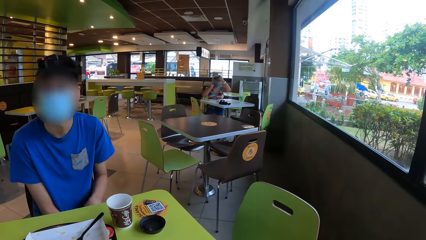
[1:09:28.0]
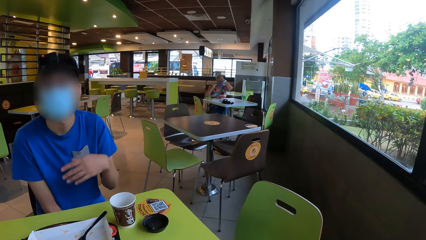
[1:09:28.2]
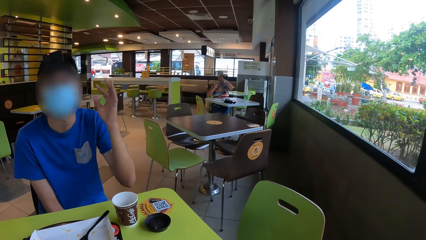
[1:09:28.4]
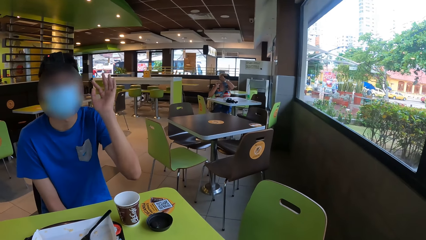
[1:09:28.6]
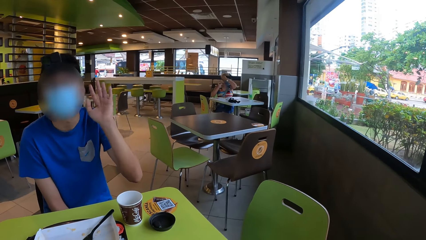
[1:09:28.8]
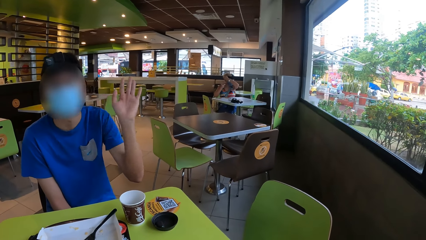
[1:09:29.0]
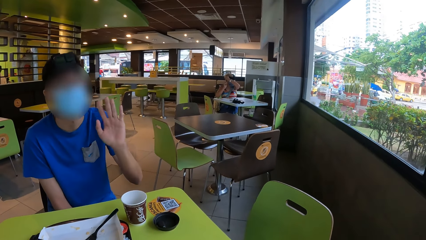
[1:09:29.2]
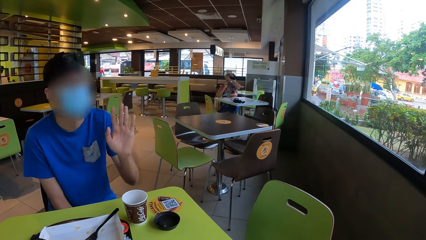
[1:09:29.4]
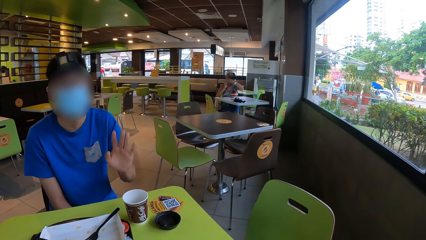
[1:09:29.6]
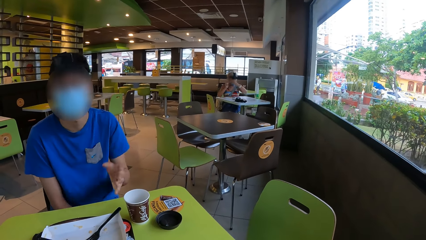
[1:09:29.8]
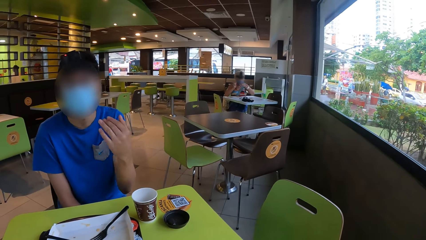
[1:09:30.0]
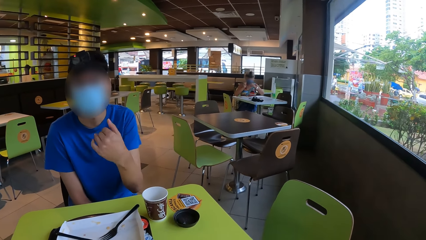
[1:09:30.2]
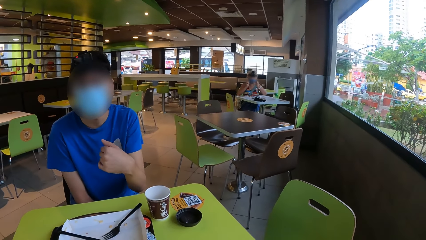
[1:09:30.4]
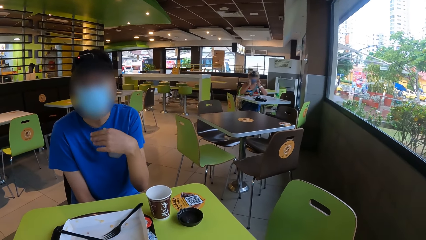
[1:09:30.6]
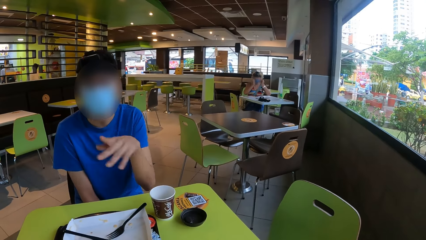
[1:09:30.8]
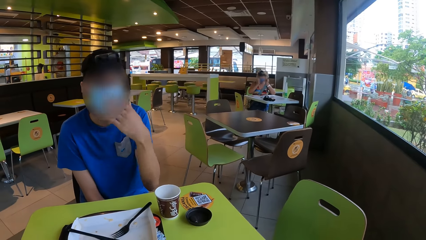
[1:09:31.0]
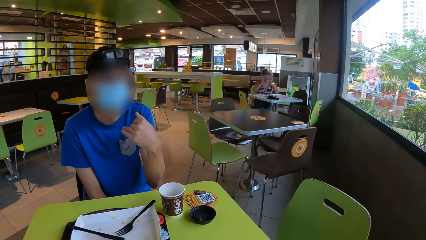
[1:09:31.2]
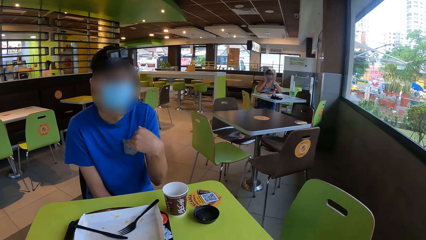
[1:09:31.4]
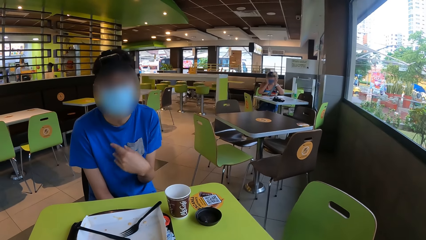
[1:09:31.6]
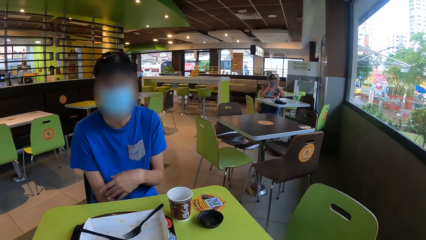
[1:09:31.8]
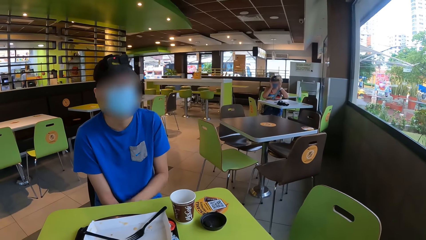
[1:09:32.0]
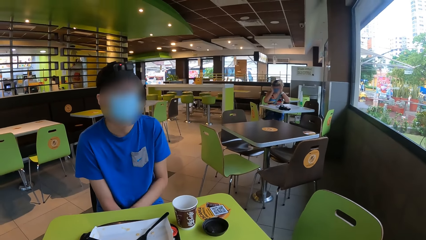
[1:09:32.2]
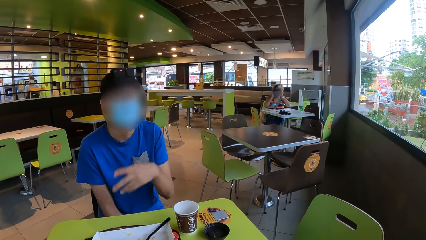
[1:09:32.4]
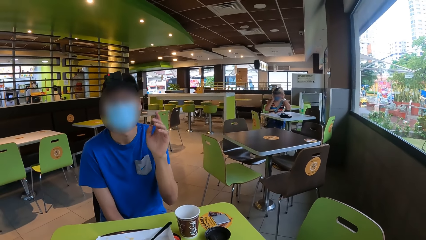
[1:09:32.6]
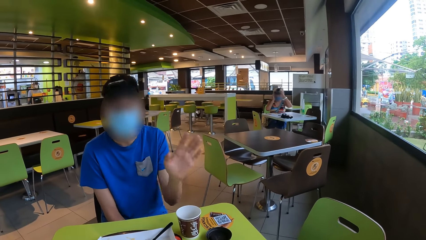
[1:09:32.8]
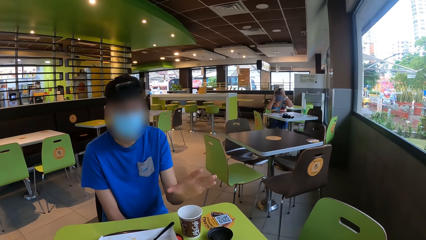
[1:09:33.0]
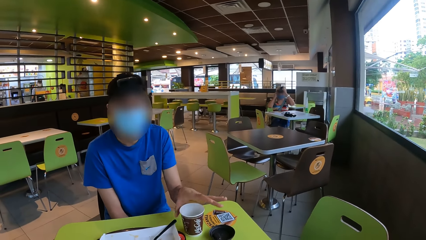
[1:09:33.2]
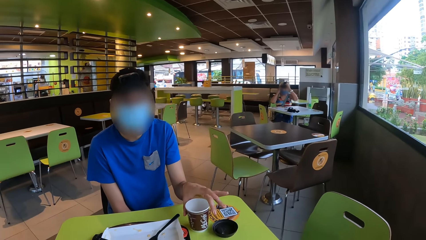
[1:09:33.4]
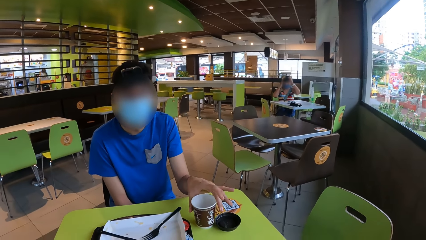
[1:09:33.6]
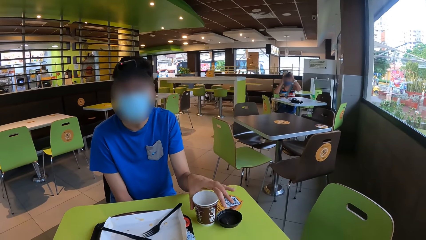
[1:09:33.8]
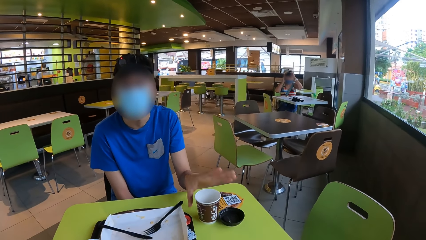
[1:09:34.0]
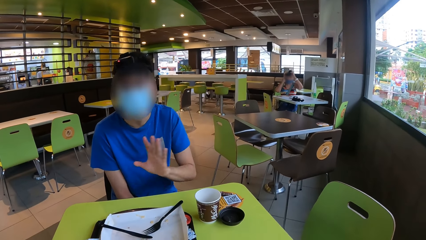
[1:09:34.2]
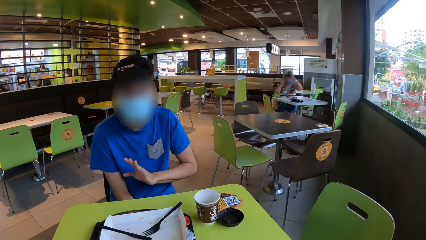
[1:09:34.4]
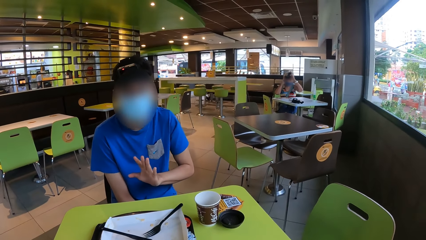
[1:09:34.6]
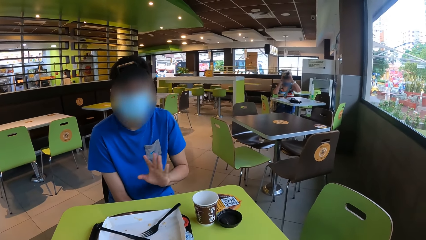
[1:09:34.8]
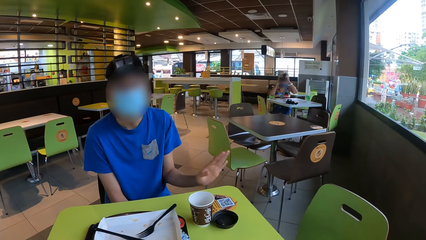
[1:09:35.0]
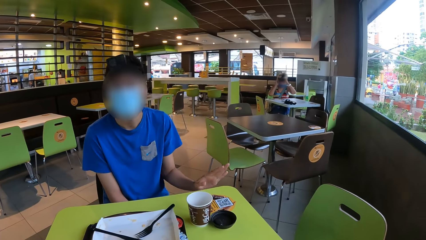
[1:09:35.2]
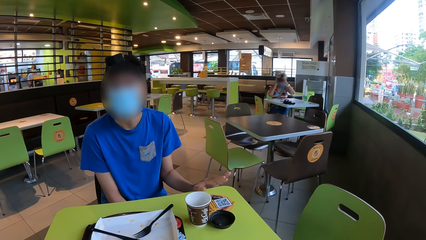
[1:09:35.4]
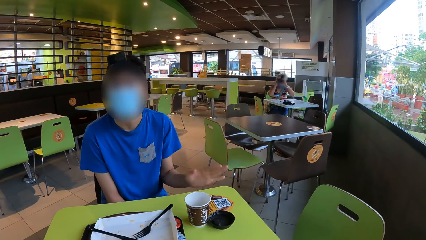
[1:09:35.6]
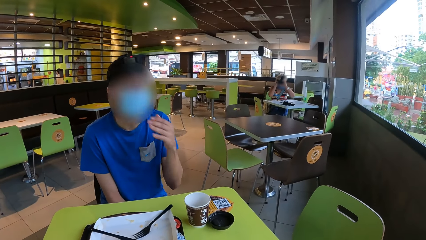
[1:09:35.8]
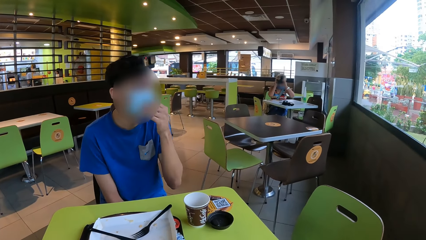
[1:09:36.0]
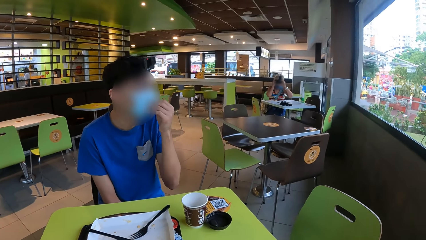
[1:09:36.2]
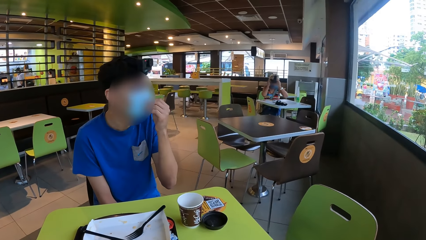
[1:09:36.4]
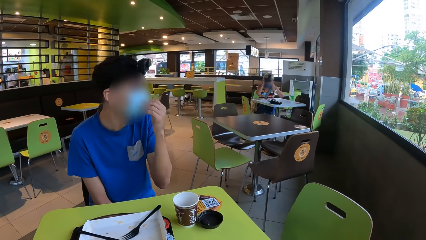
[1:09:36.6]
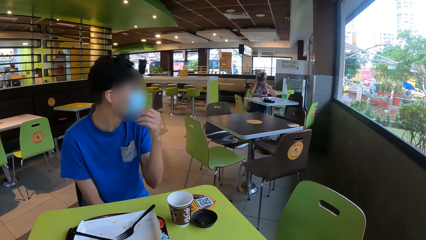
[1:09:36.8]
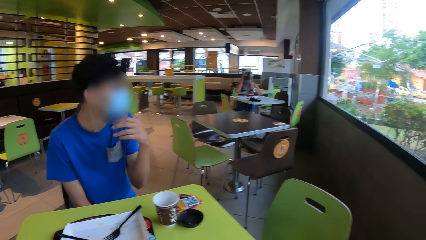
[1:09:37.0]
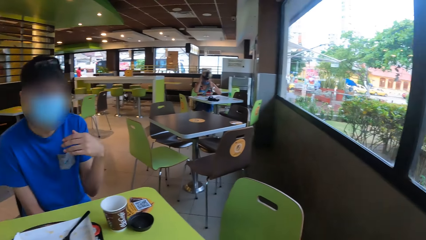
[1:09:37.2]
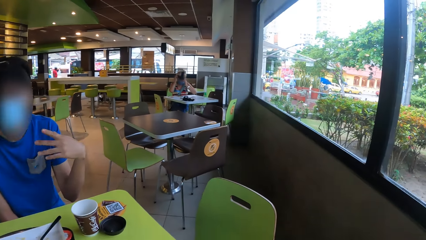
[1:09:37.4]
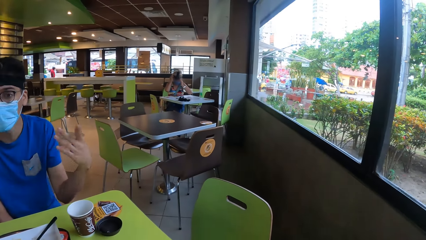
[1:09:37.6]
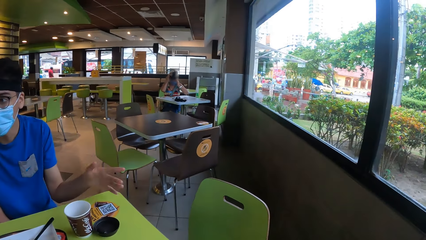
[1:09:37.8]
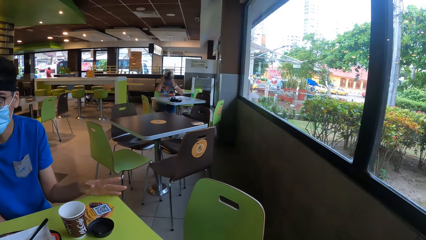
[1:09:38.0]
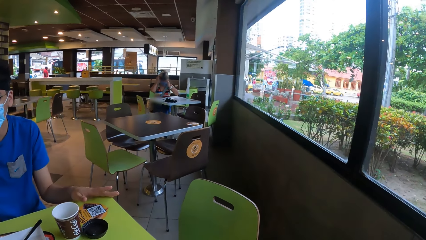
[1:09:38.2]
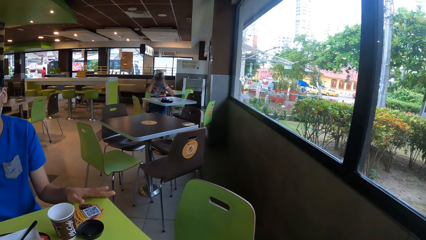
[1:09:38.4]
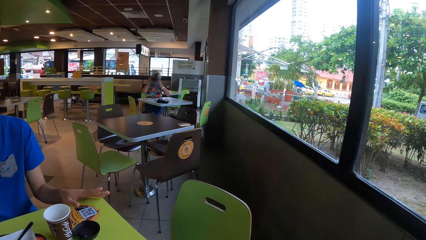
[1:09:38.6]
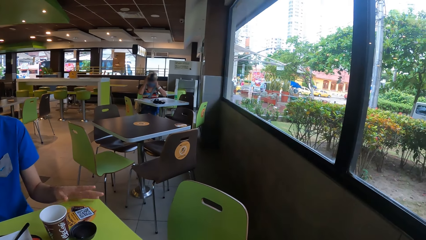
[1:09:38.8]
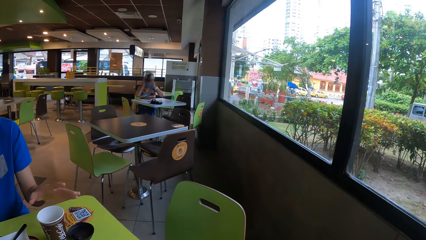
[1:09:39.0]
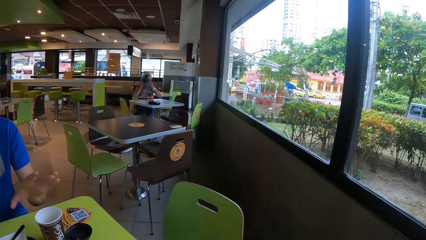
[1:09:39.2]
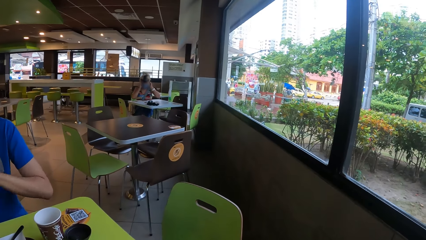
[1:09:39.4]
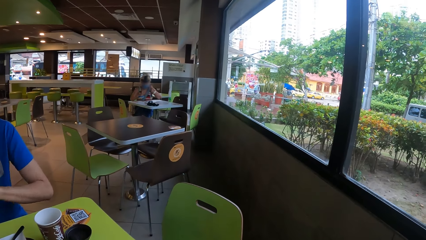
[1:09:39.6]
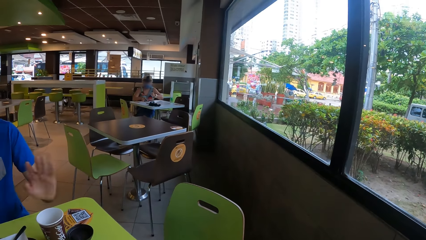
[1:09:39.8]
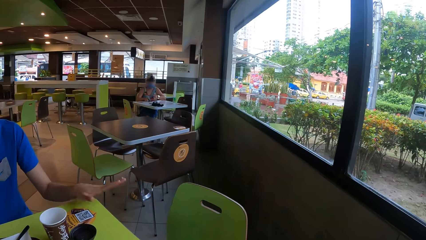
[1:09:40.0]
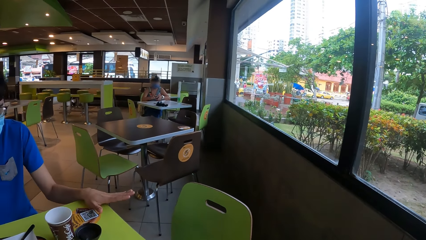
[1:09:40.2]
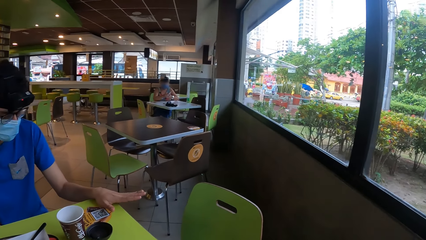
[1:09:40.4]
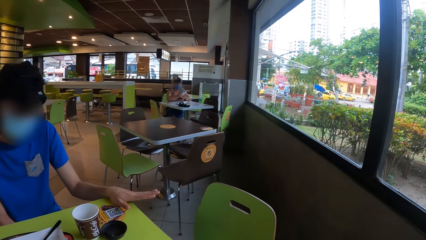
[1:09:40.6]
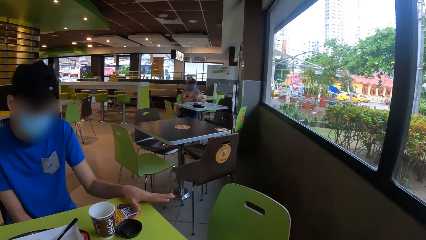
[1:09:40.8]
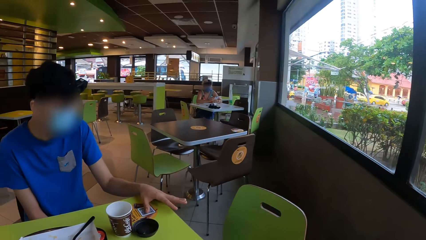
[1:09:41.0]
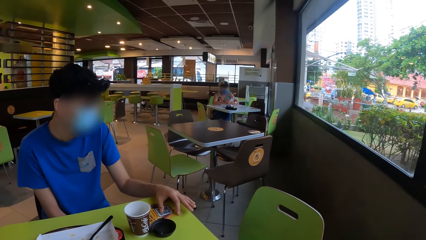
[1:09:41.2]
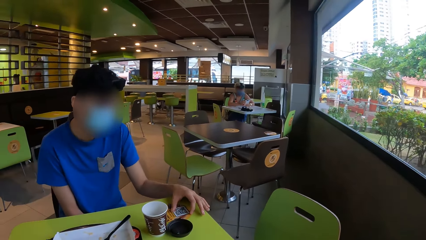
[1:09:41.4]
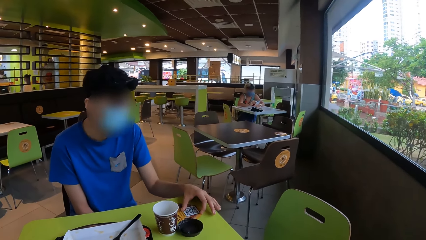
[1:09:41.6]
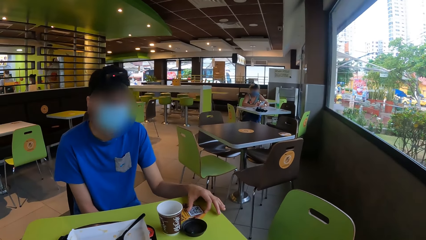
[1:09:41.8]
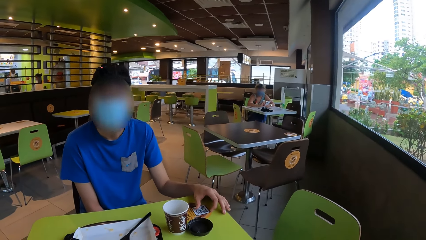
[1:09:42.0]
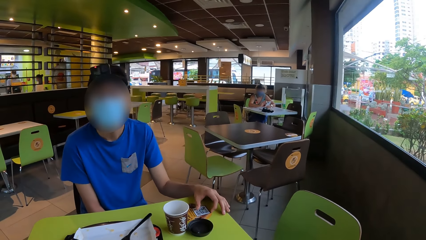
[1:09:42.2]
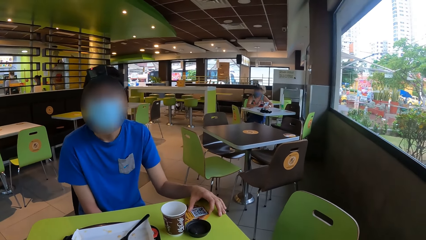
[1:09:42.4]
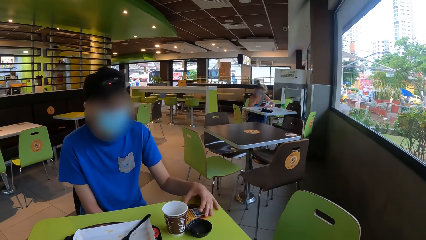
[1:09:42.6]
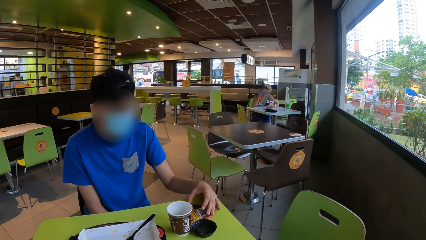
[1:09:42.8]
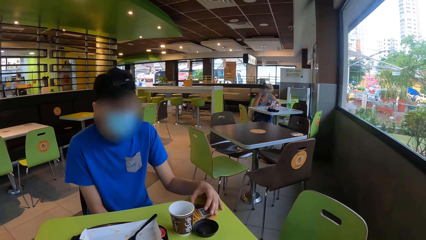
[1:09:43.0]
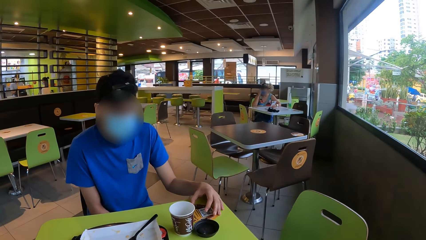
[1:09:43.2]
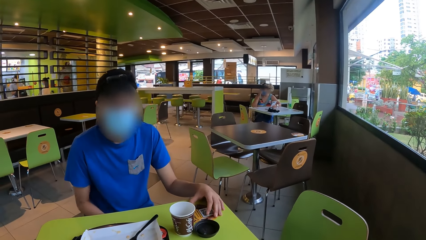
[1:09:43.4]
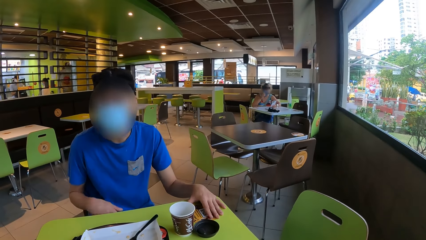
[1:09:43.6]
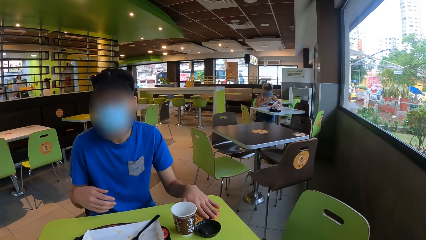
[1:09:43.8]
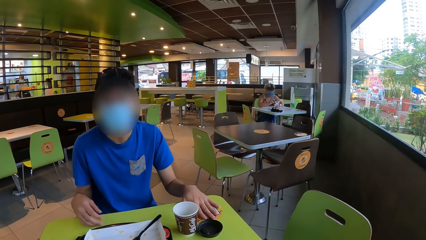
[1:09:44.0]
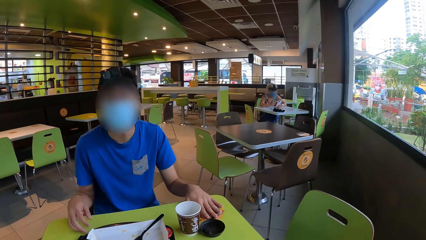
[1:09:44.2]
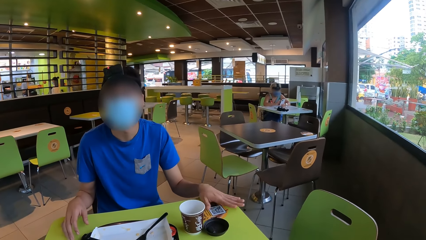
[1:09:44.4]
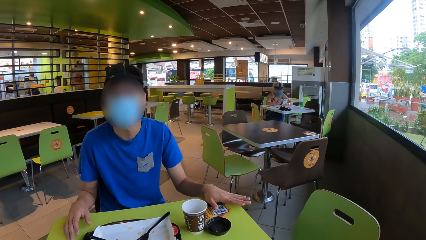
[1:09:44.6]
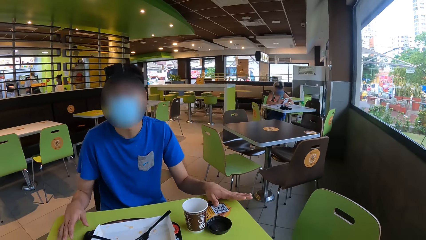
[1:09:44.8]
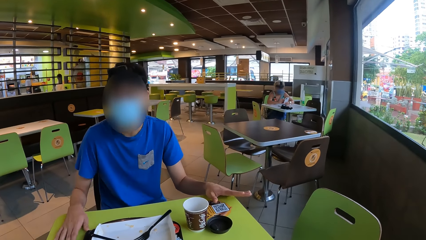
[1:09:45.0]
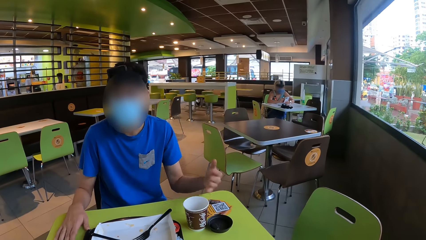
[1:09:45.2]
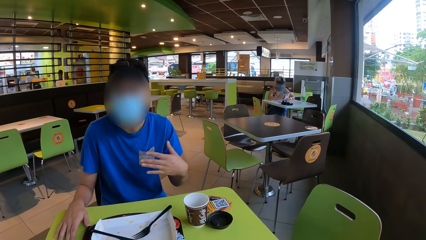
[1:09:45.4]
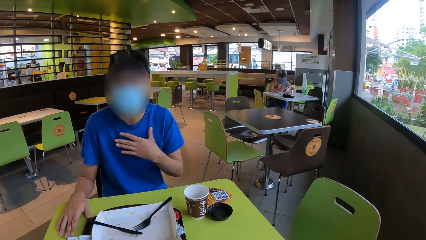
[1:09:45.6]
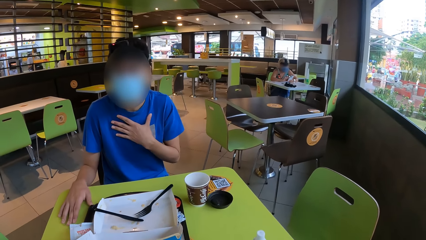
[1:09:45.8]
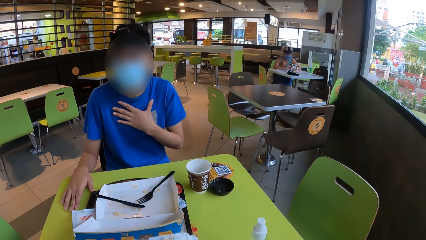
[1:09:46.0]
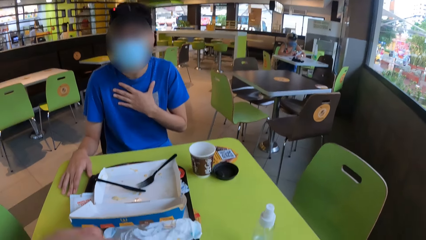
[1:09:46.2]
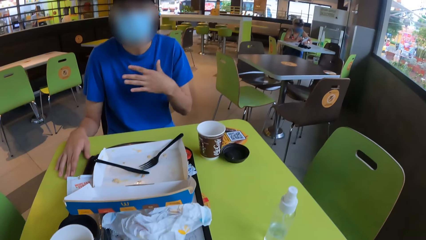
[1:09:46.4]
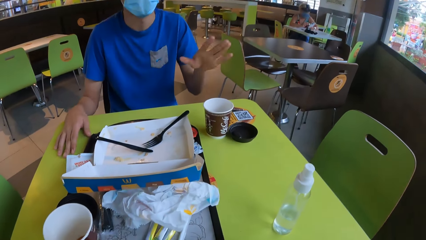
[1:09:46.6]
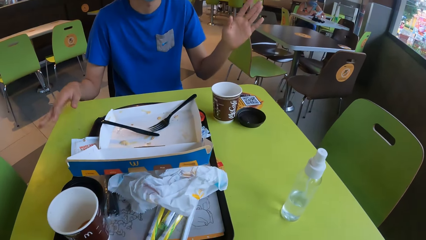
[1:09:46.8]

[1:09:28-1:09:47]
A man converses by gestures. He moves the cup on the table. He holds the table.
